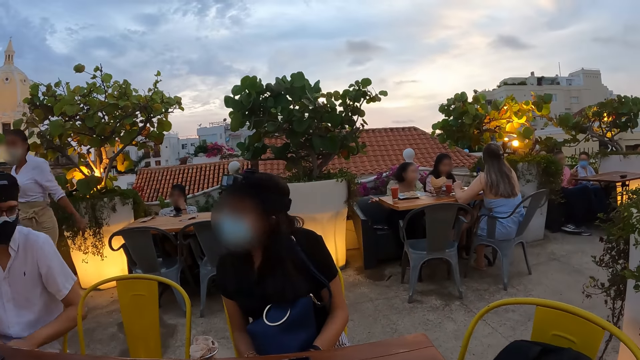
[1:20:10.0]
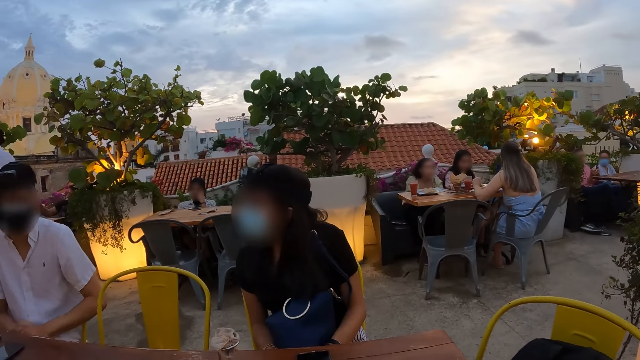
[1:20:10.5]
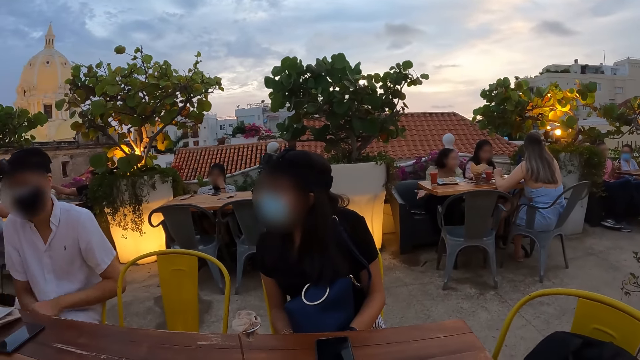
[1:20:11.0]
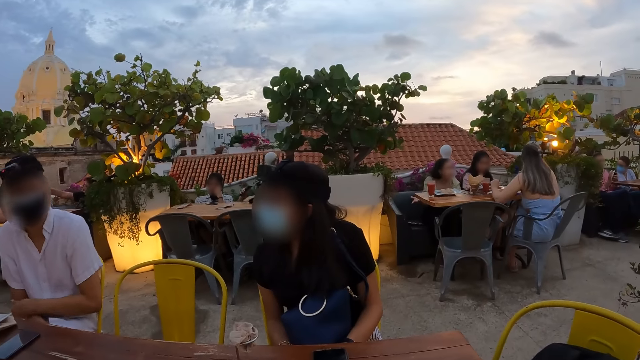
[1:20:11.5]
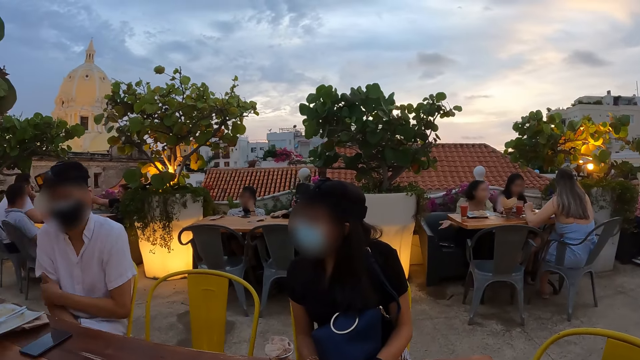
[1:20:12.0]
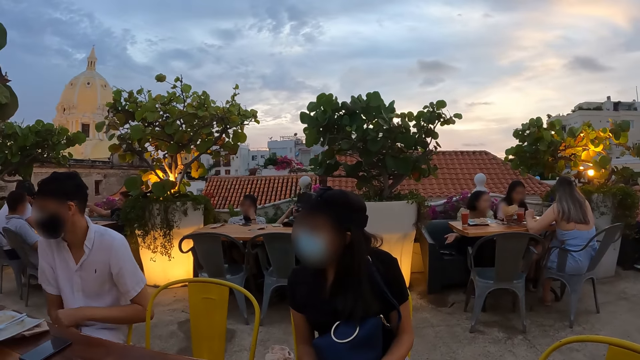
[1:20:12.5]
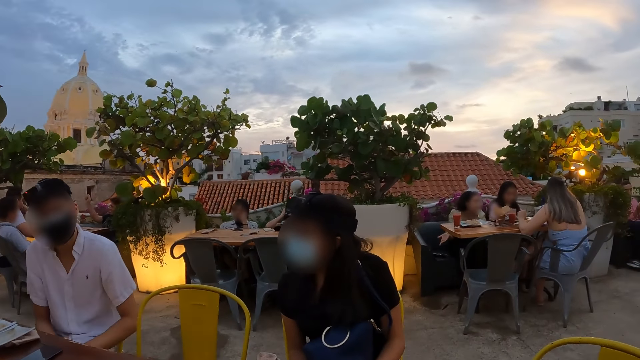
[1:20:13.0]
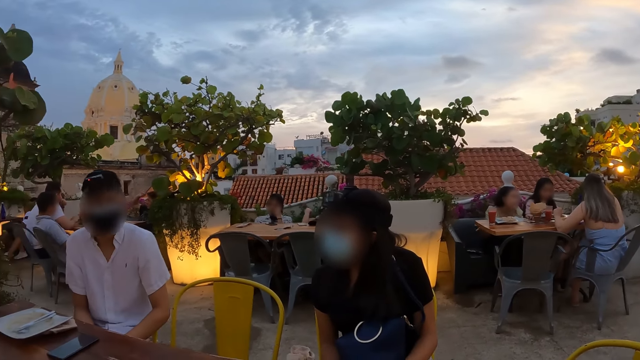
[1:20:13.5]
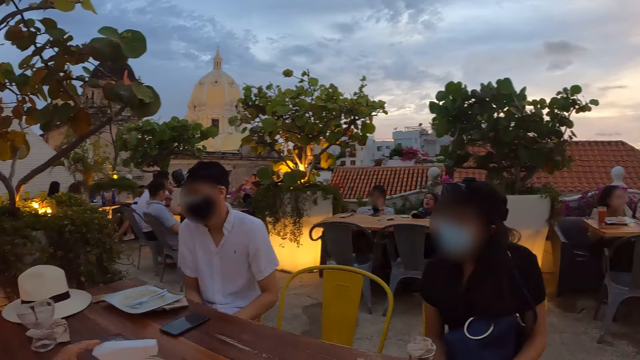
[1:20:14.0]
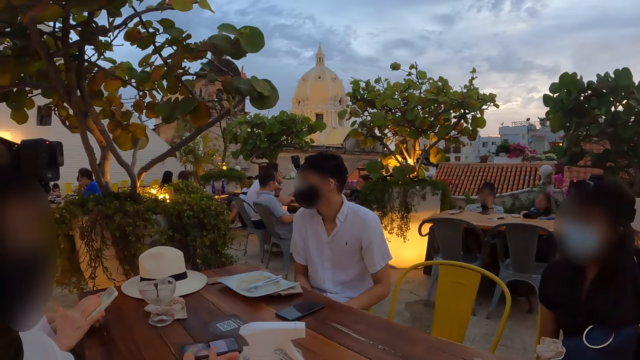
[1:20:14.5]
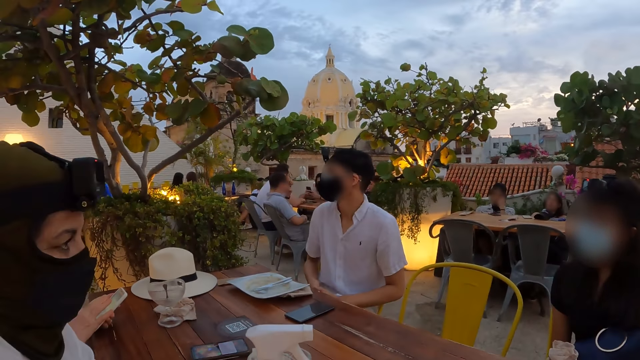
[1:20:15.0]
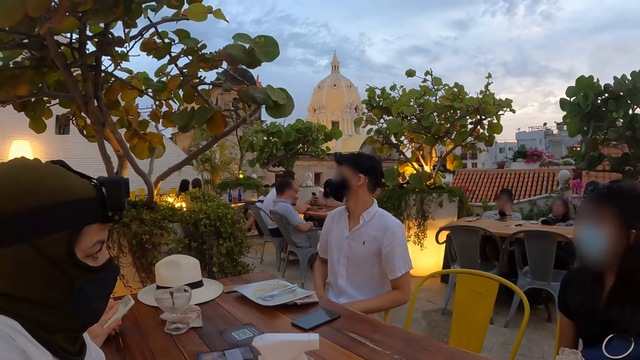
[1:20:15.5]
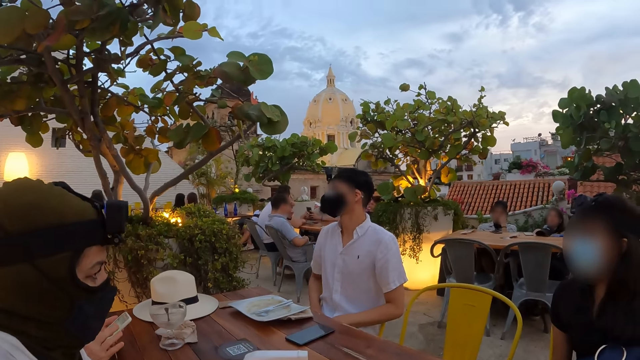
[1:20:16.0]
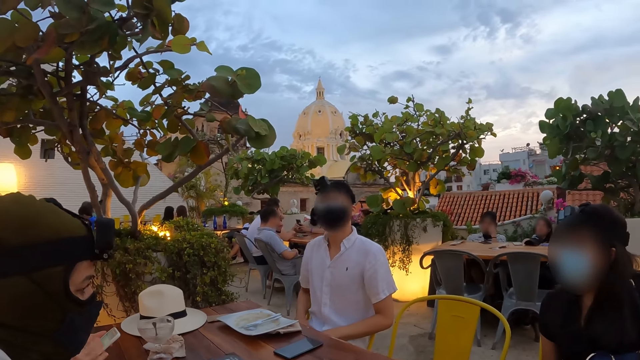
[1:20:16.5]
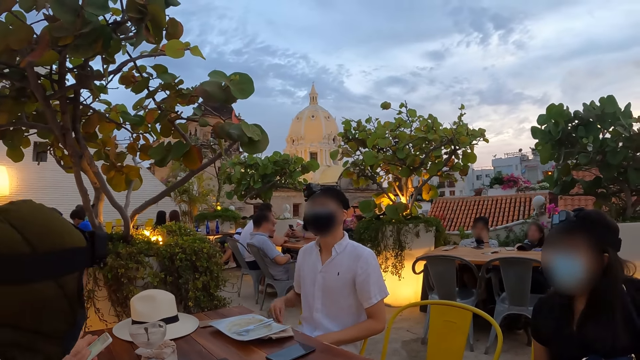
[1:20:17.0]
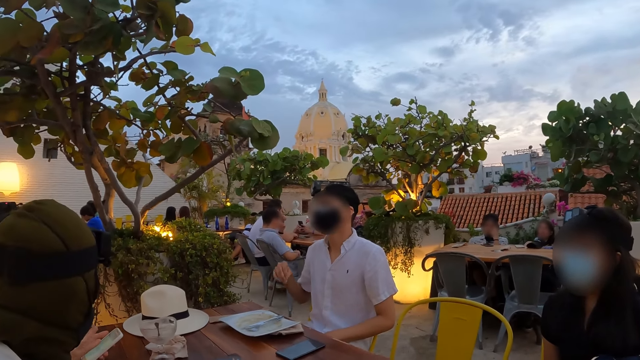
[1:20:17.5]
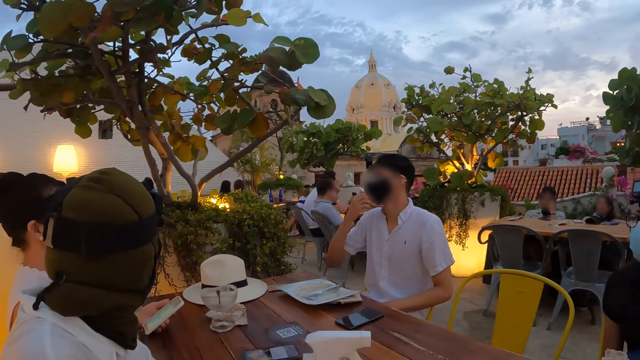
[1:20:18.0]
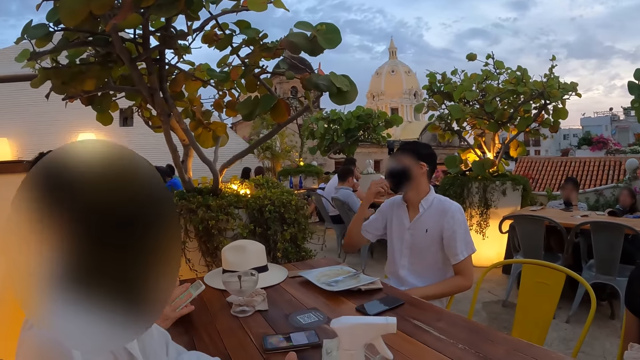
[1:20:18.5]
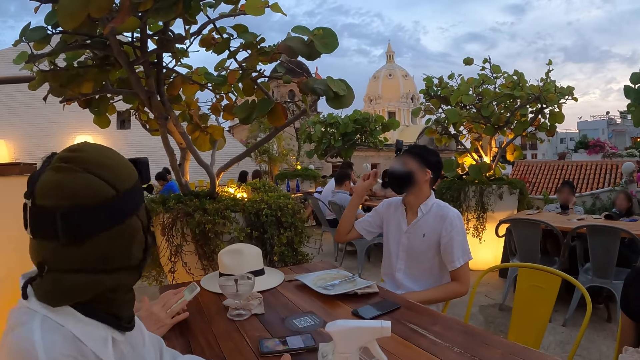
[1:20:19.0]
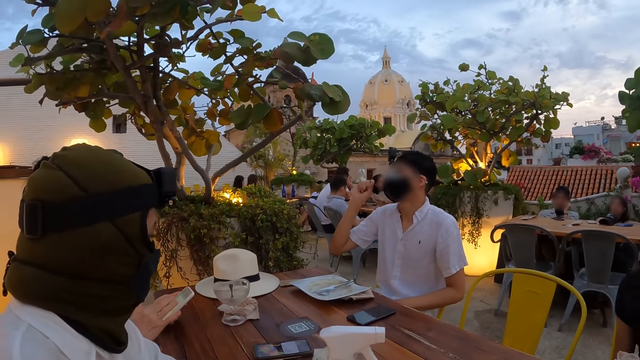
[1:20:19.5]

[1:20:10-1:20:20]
The camera wearer looks around the restaurant. A woman operates the phone with both hands. A man beckons with his right hand.

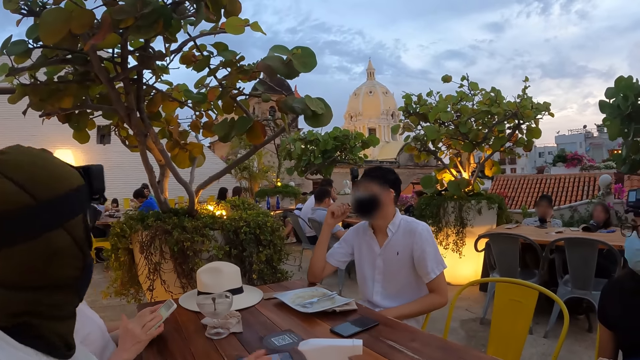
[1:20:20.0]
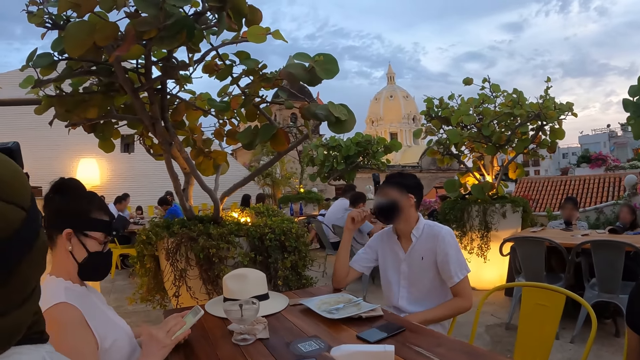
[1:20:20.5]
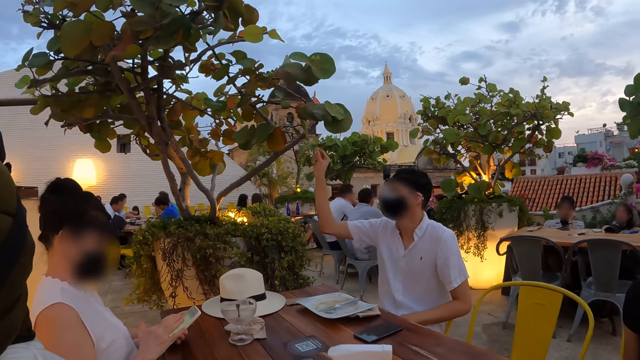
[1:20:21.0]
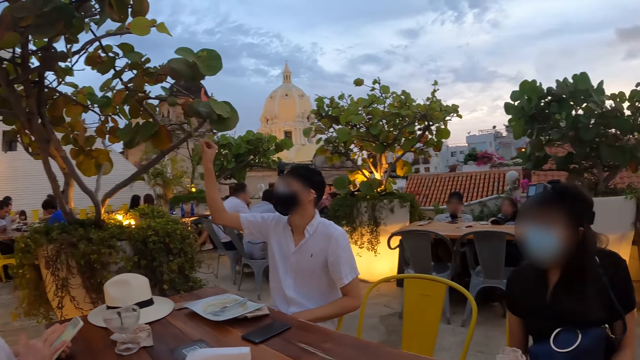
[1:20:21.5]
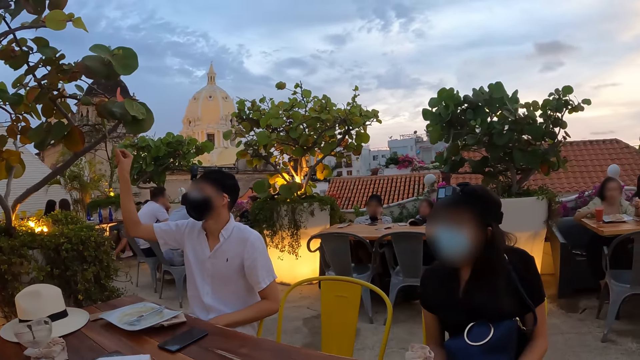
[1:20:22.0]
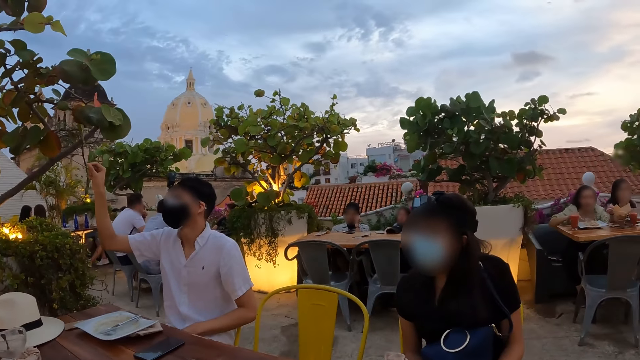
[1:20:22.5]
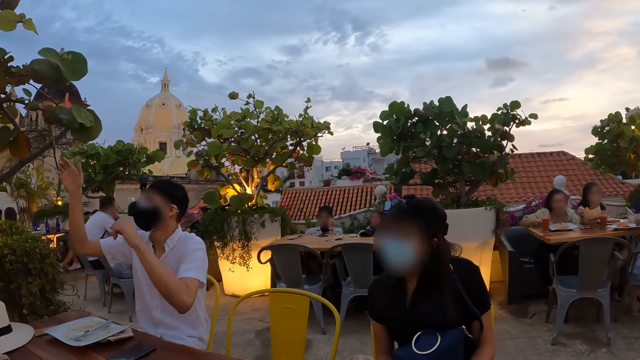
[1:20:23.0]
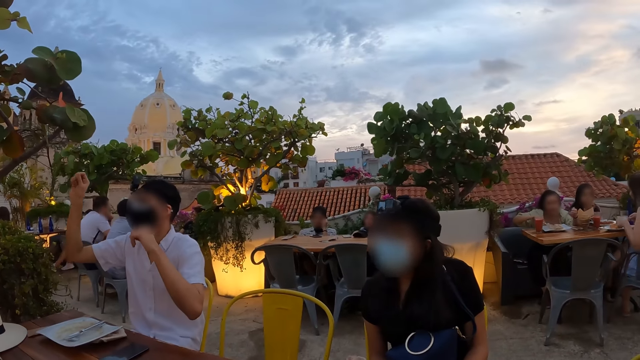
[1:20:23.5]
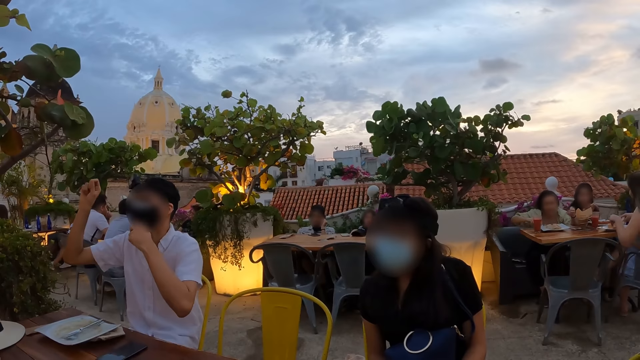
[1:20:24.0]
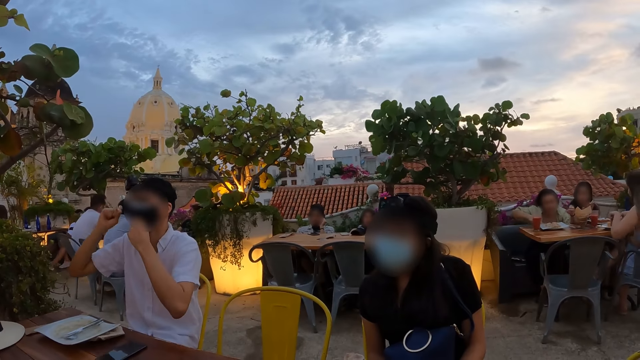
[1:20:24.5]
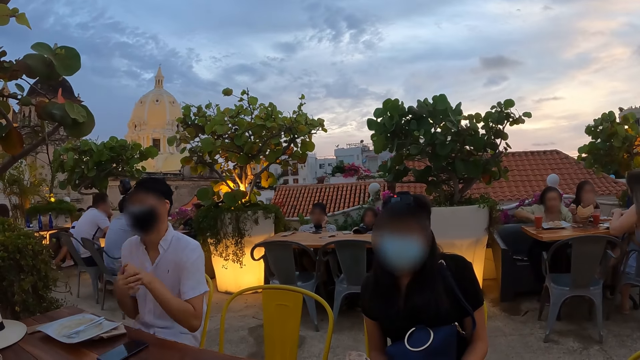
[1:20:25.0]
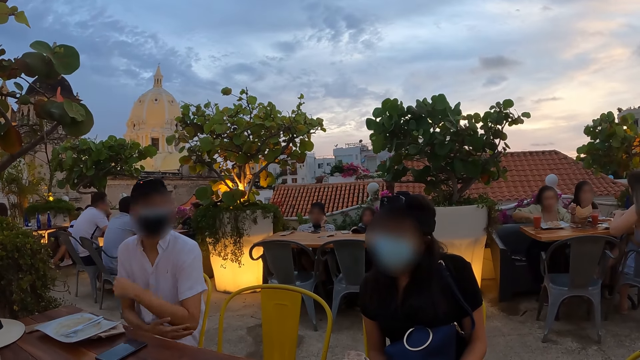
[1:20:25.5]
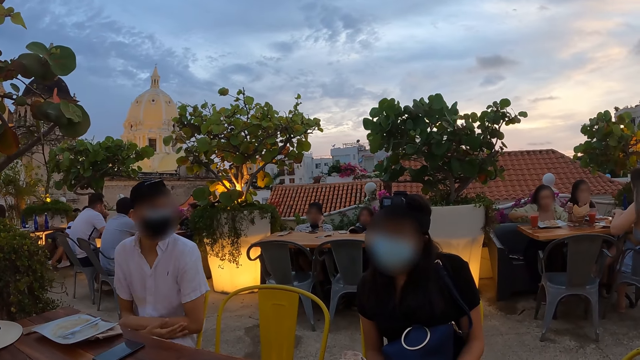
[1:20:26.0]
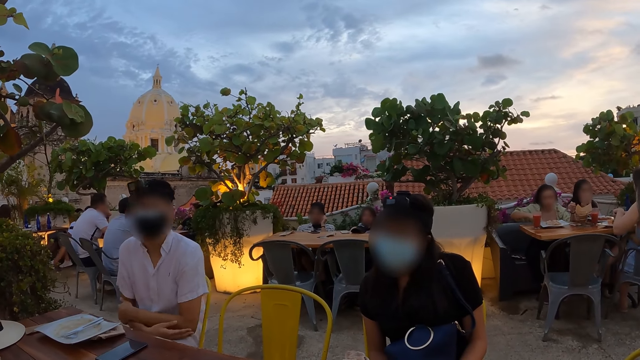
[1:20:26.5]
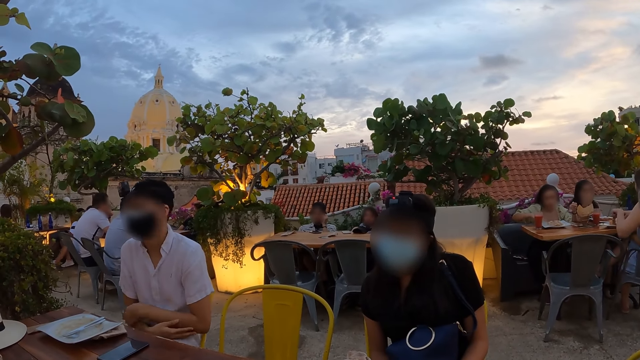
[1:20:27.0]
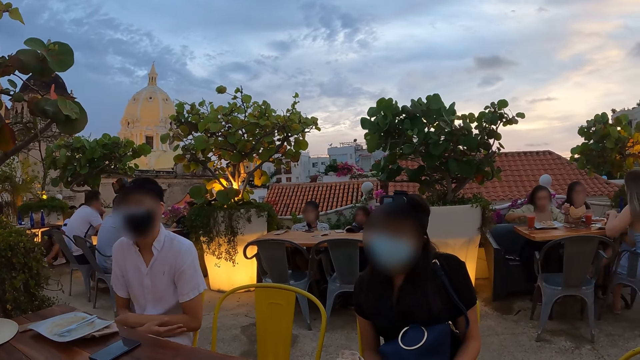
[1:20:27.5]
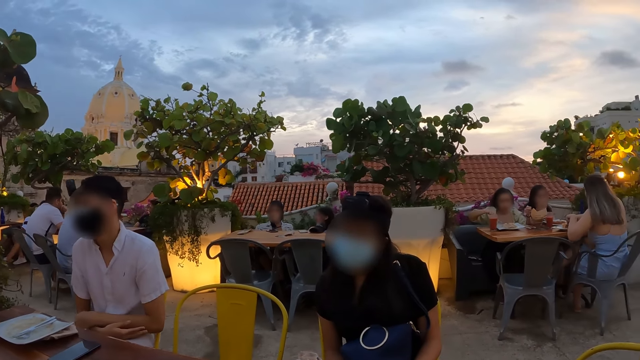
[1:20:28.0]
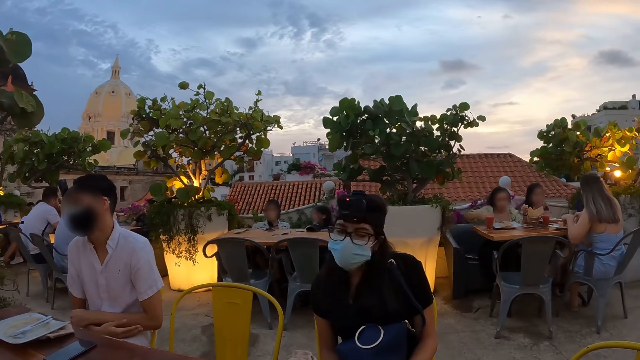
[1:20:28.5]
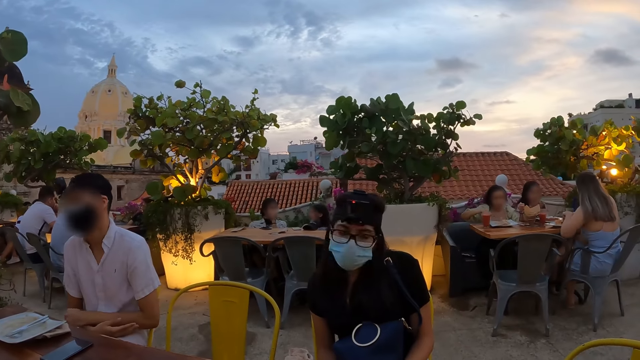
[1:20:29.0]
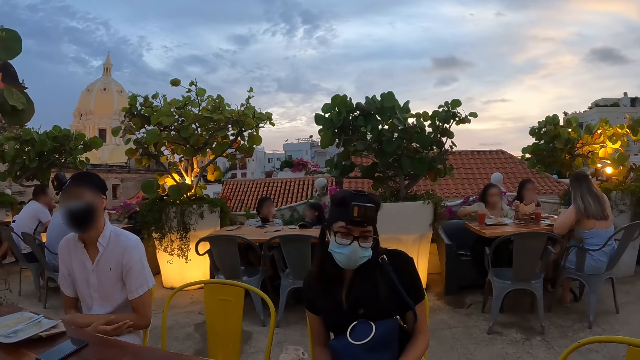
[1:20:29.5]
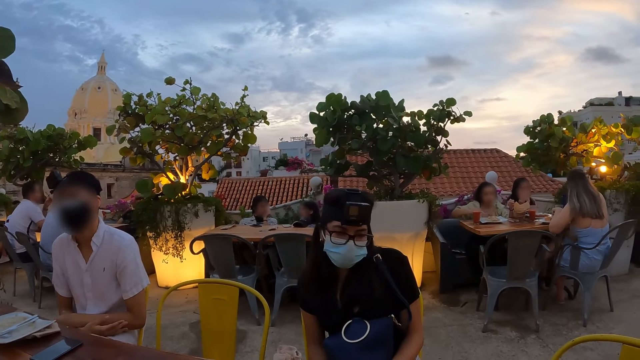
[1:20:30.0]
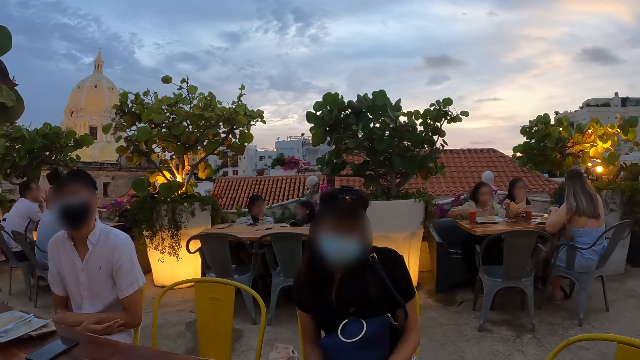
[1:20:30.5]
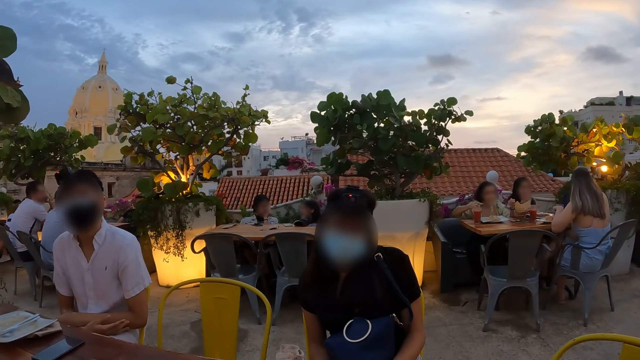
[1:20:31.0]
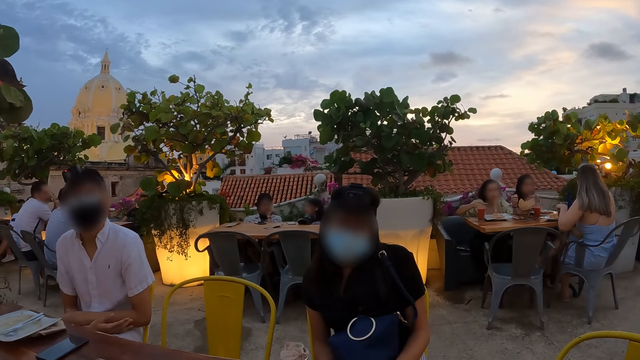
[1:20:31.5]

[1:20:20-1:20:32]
A man supports his hand on the table. He gestures his hand. A woman cuts the chips in the plate with the fork in her right hand. Another woman cuts the chips in the plate with the fork and the knife in both hands. A third woman cleans her face with a napkin in both hands. The man holds his hands together. A fourth woman interacts with another man. The camera wearer looks around the restaurant. The first woman picks the chips from the plate on the table with the fork in her right hand.
